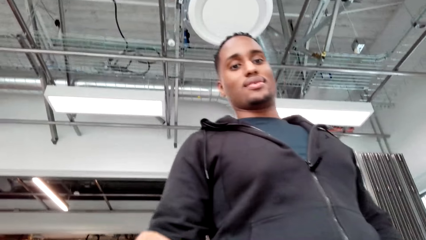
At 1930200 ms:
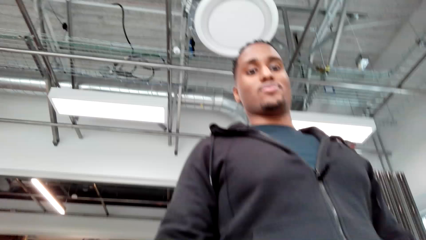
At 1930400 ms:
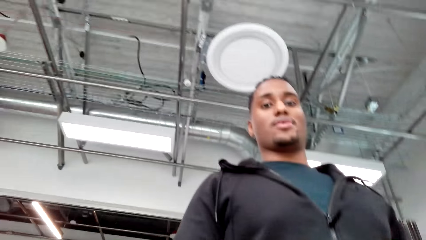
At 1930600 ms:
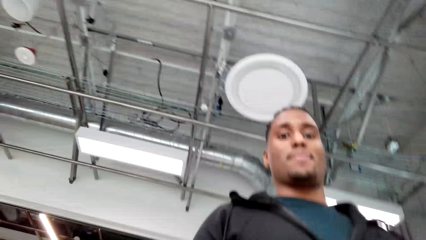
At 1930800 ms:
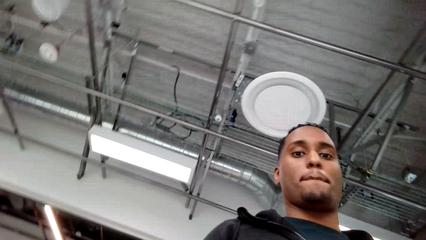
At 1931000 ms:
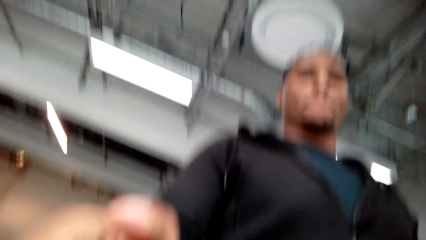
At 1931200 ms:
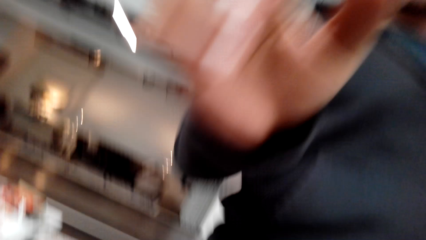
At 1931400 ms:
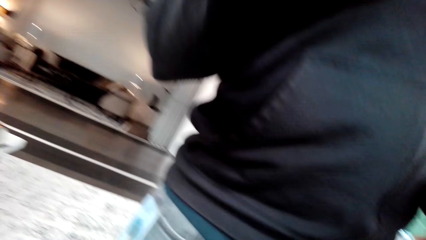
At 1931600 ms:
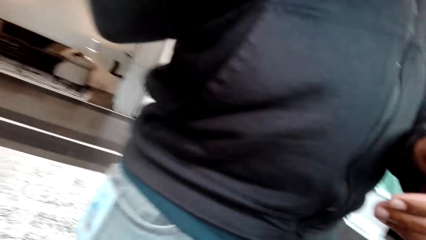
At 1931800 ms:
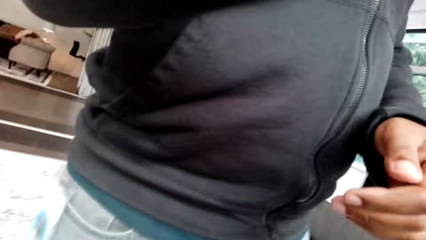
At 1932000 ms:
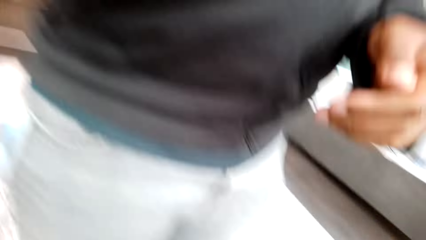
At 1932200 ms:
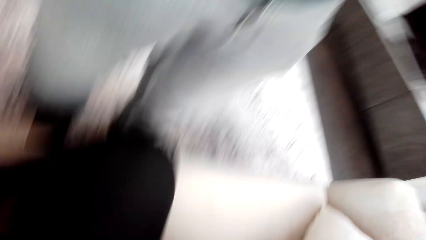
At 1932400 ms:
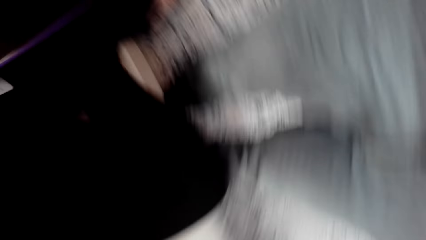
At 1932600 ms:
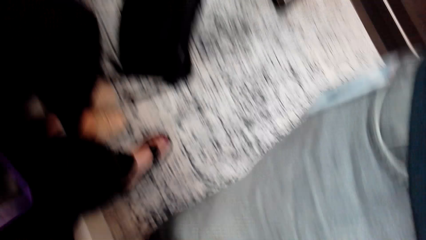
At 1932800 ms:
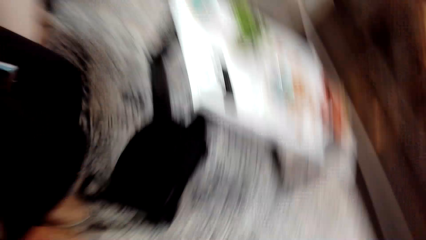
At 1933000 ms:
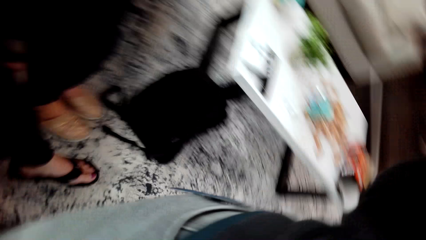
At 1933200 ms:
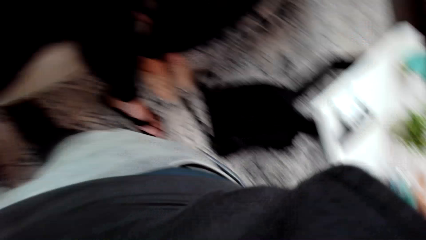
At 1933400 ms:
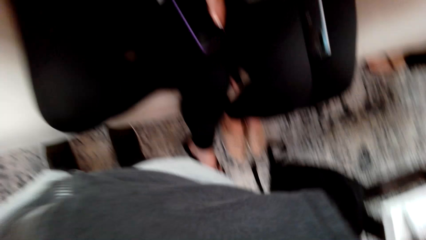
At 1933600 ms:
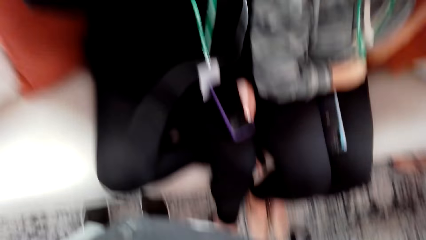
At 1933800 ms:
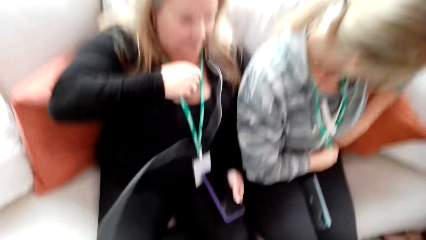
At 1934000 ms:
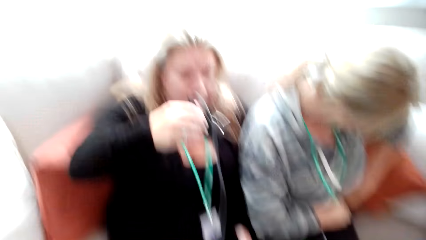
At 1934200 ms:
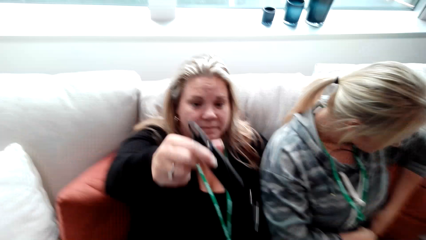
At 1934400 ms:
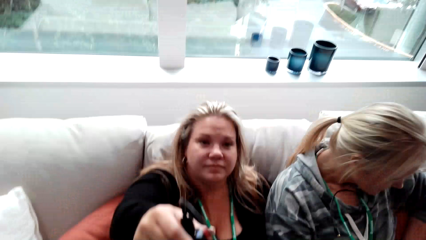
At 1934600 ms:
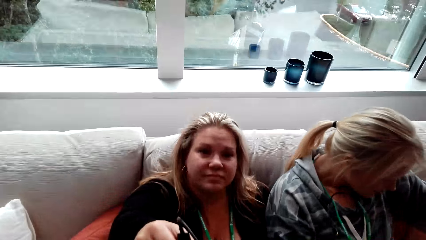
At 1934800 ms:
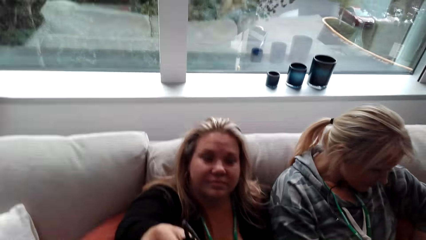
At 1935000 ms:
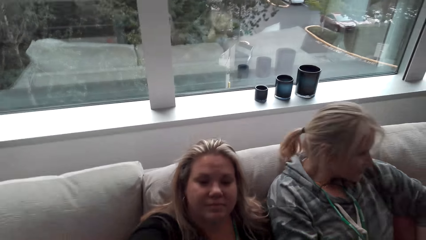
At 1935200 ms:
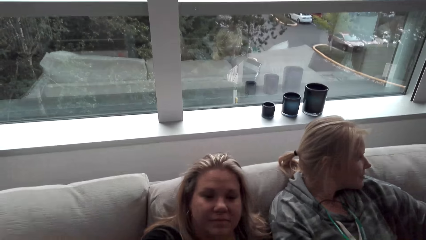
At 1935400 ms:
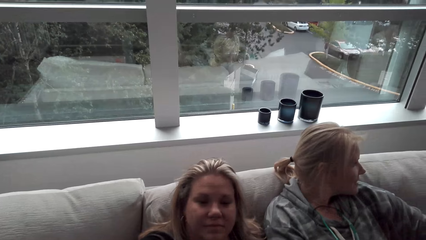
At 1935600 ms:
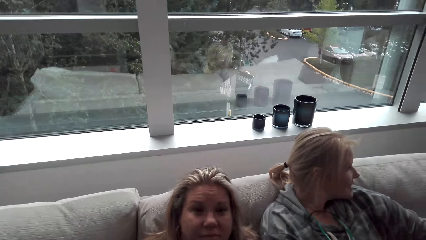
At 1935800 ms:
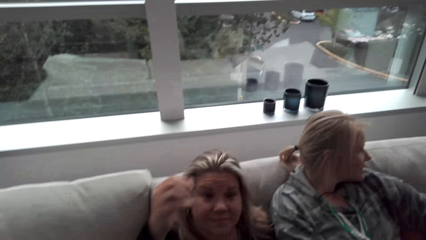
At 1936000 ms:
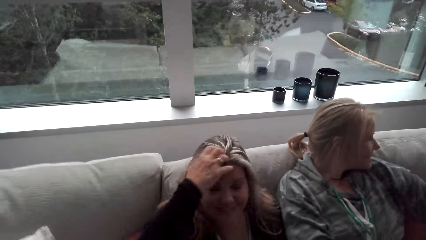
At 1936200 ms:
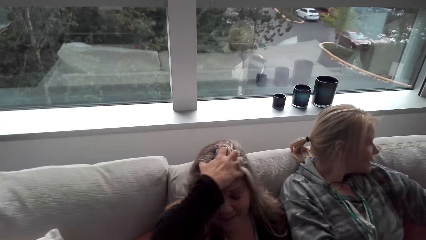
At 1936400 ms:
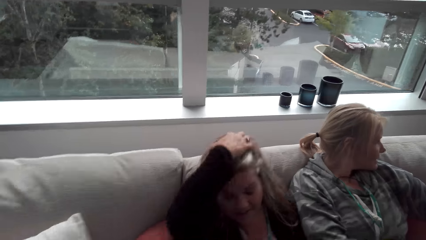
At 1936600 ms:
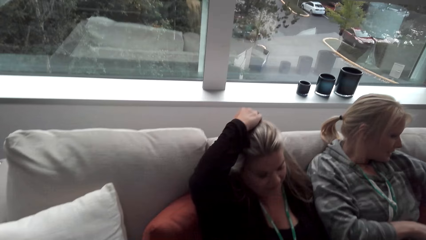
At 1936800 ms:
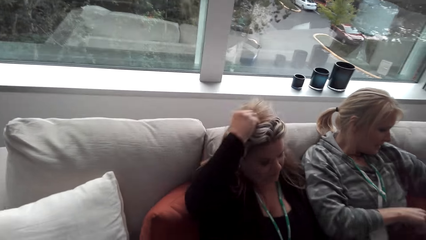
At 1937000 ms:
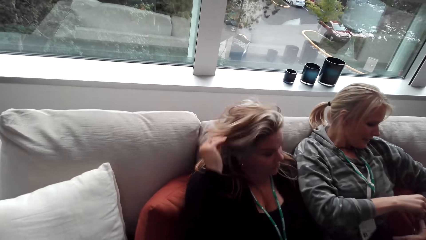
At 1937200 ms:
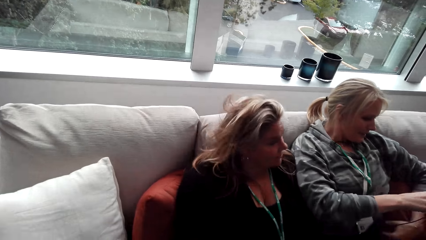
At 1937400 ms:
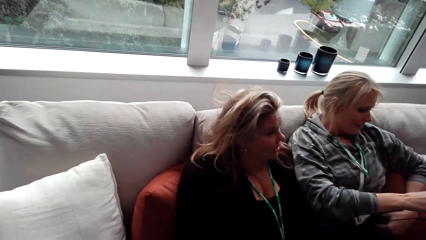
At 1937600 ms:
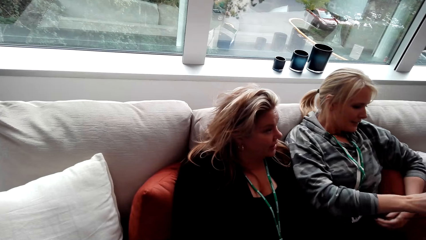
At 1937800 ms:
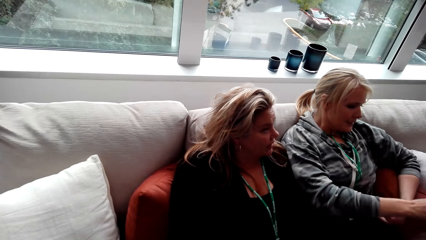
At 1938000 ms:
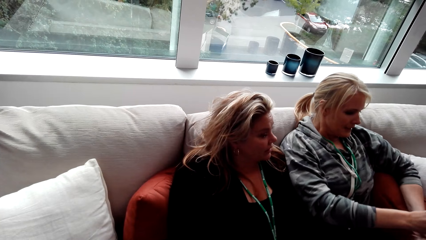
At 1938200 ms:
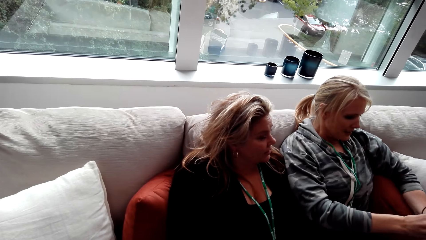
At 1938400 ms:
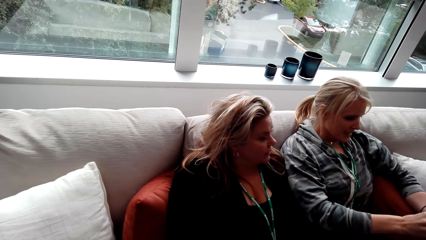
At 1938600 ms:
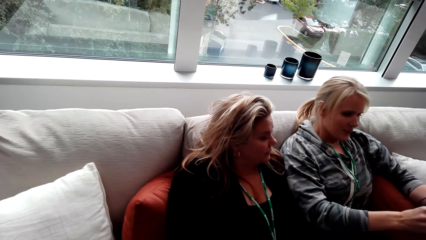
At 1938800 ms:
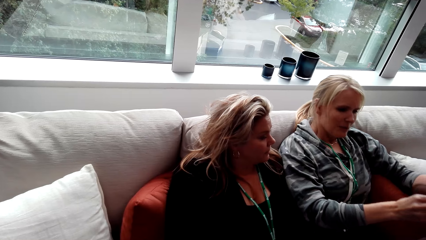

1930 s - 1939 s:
A man looks around. A woman talks. A woman sits on the couch. Another woman looks behind. The first woman touches the head. The camera wearer touches her hair. The other woman moves the hands.
